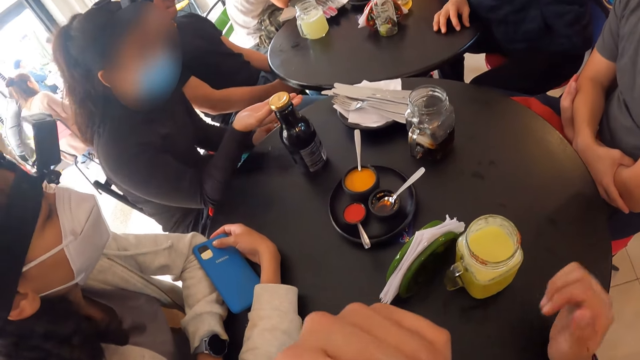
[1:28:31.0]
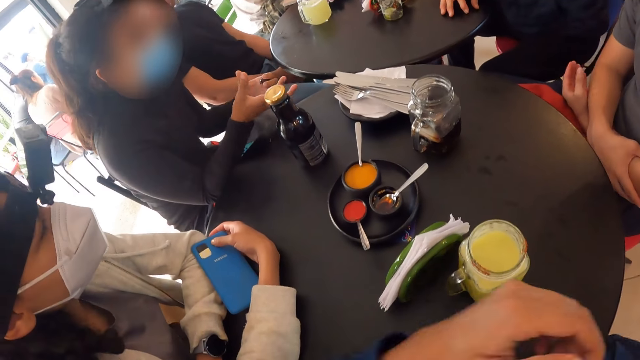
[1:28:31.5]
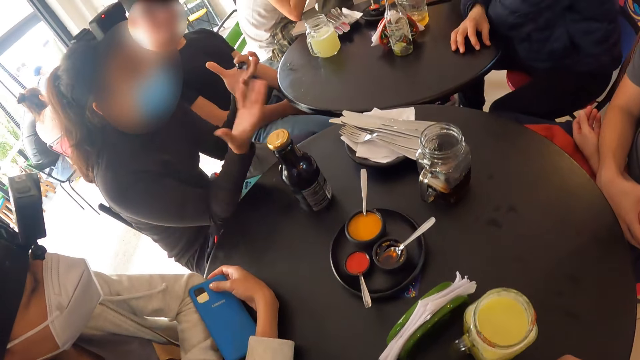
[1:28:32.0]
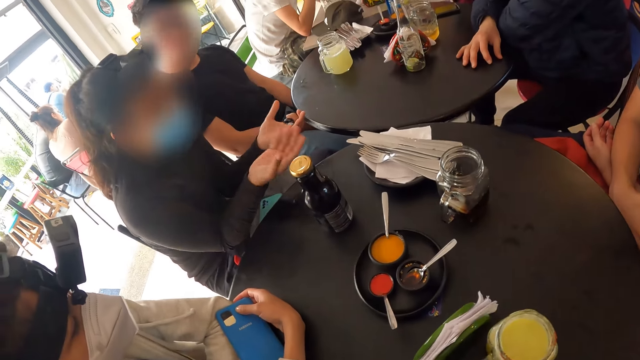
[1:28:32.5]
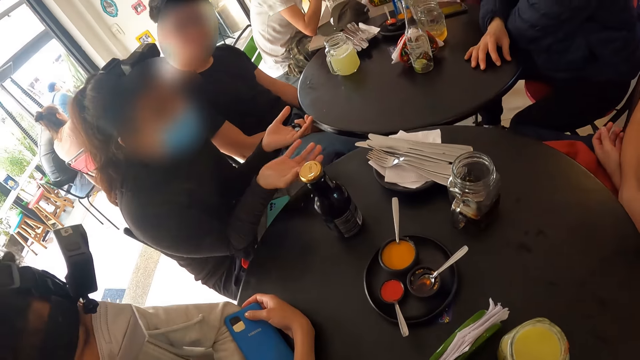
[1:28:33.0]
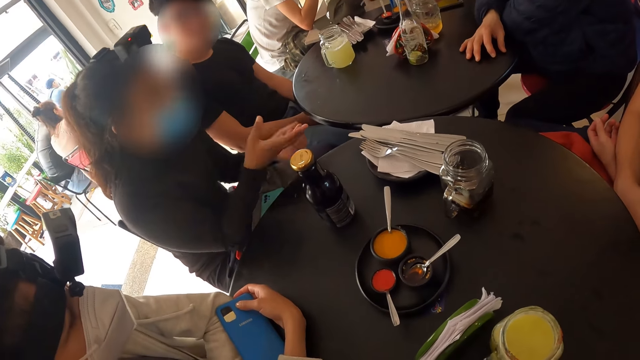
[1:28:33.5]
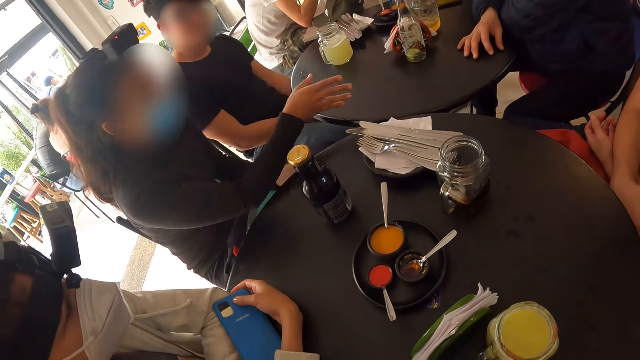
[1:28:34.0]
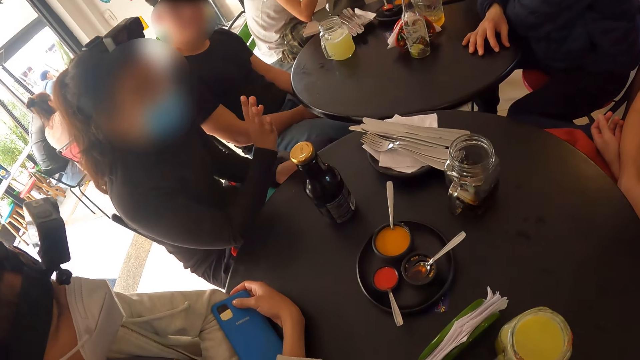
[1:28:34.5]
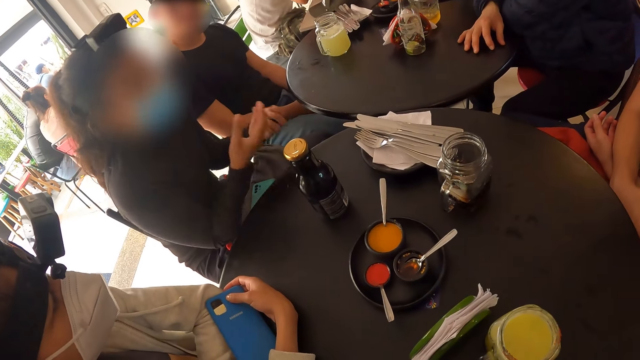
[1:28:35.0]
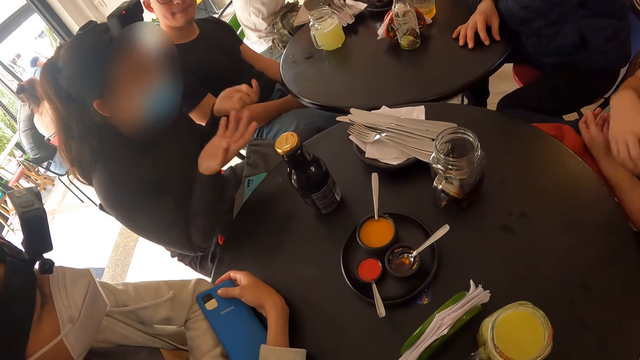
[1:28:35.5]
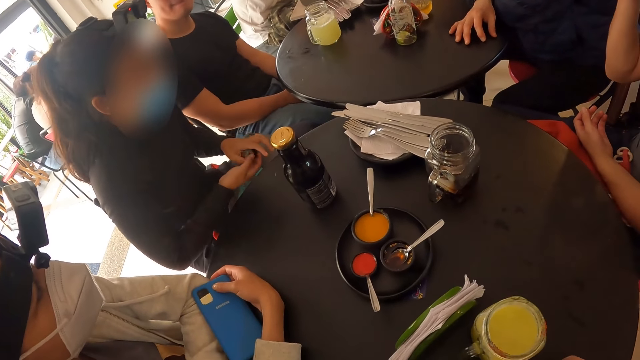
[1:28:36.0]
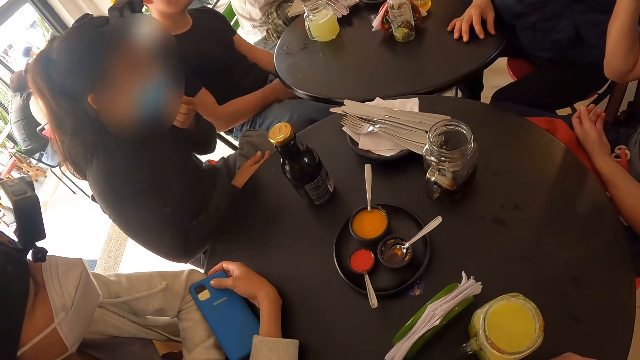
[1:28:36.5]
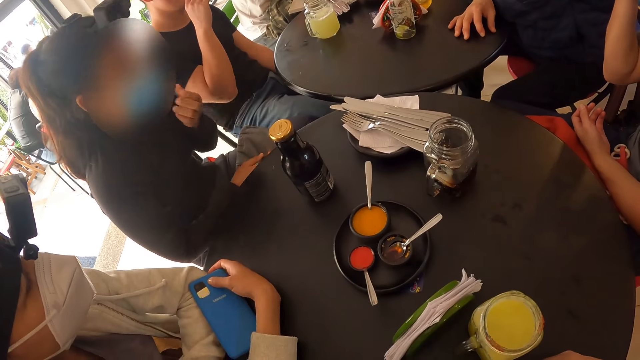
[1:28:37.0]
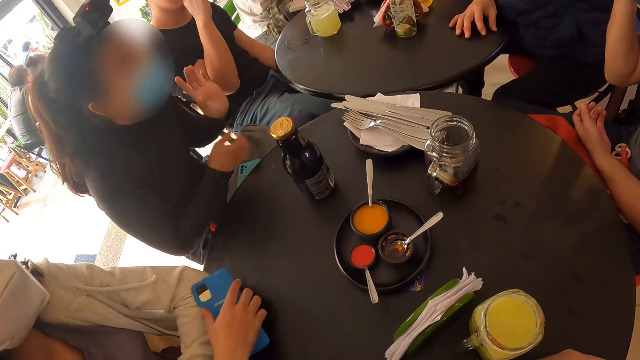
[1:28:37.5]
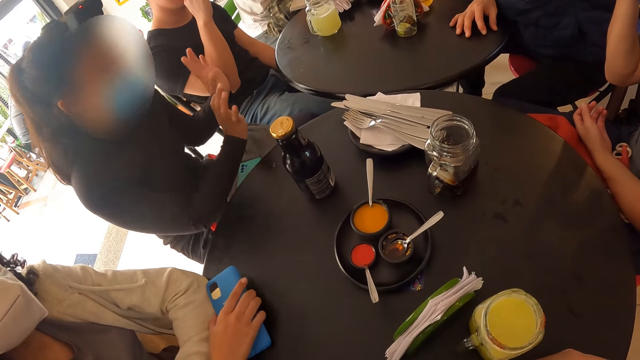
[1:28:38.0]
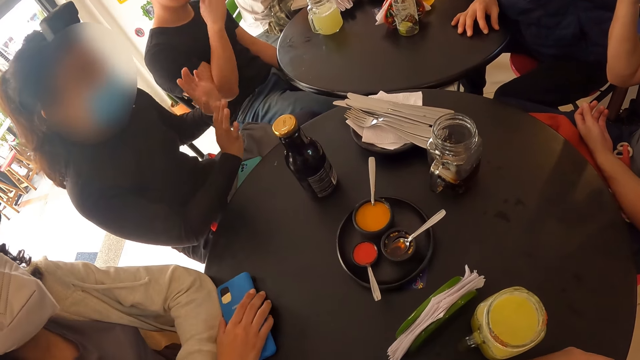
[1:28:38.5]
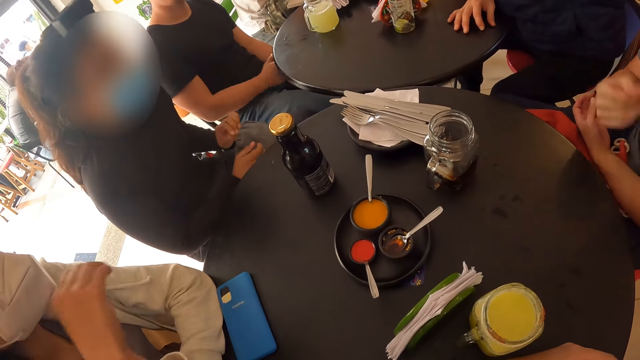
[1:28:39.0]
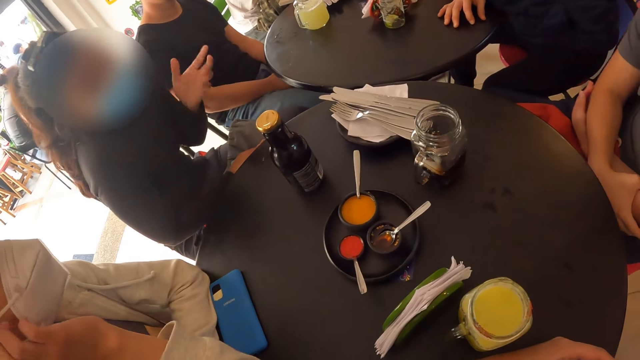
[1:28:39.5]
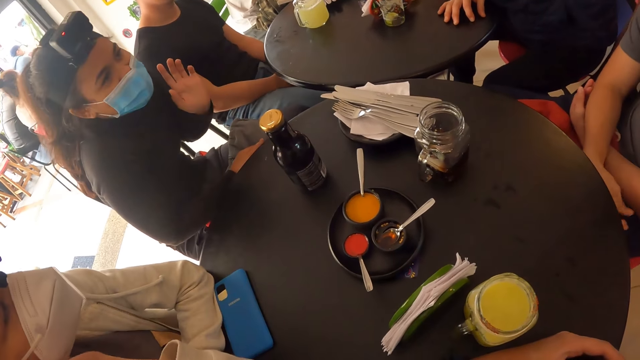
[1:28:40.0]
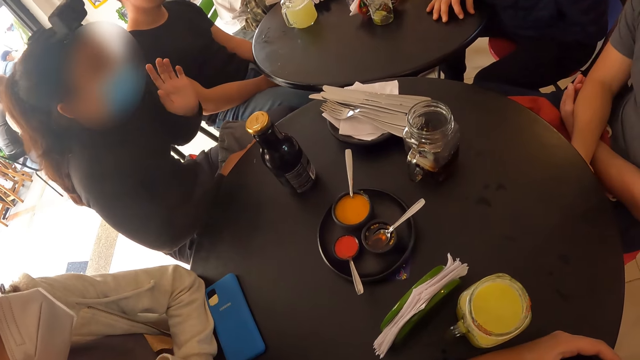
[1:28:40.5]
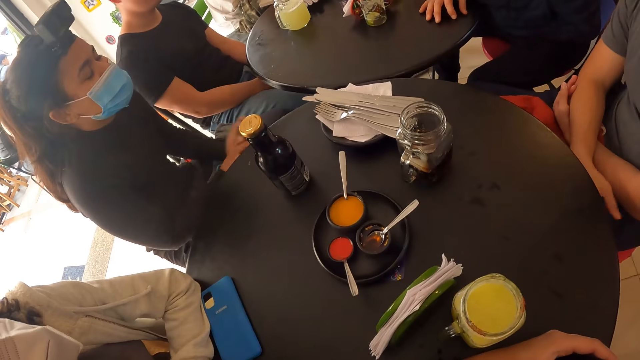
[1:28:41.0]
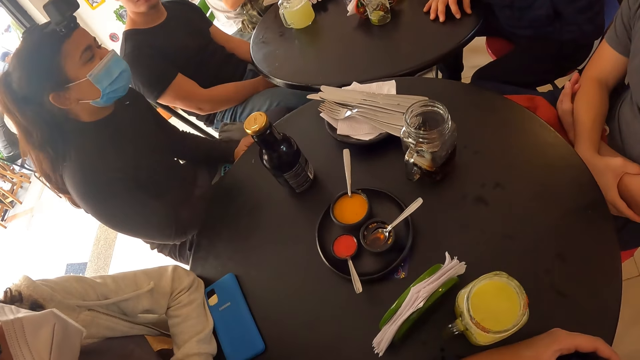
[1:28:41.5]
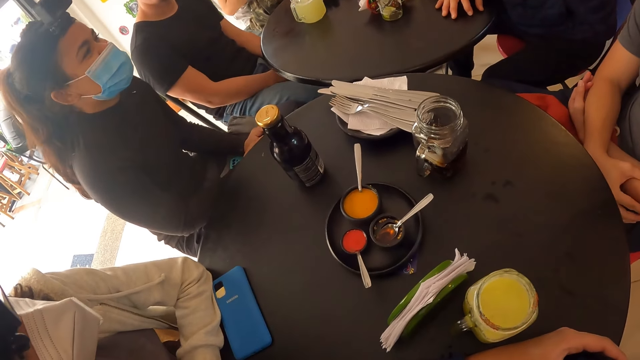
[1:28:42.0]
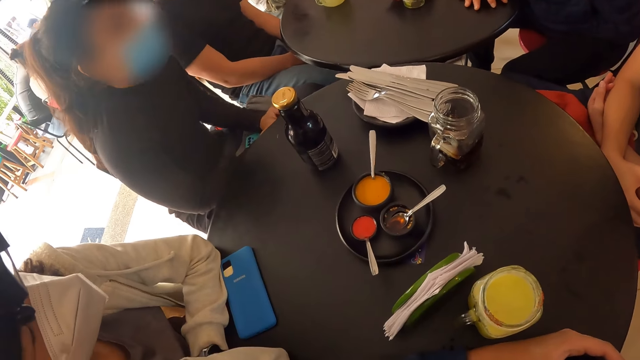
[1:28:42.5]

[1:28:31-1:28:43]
A lady moves a hand, sways her hands, sways a hand, and sways both hands. A man lifts a hand. The lady touches the mask. Another man lifts a hand. The lady moves her hands. A woman drops the phone on the table with her right hand. The other man lowers his hand. The first man lowers his hand. The lady sways her hand. The woman rests her hand on her cheek. The lady lowers a hand.

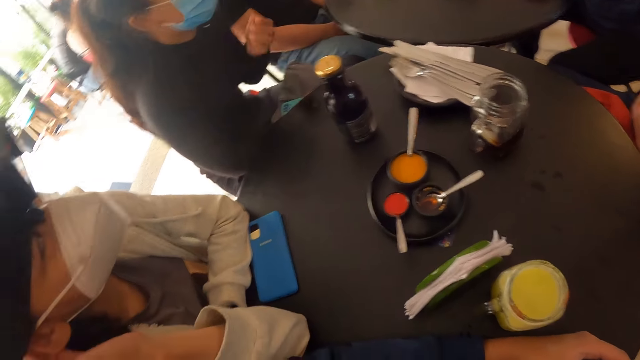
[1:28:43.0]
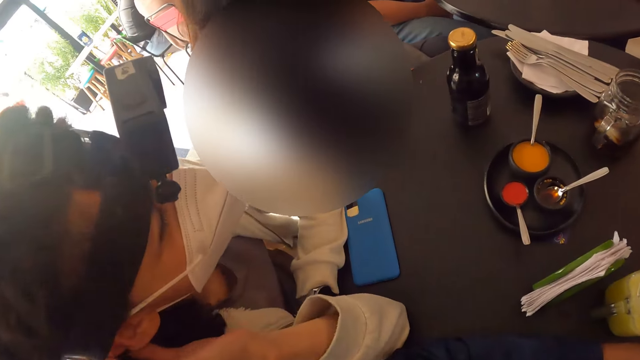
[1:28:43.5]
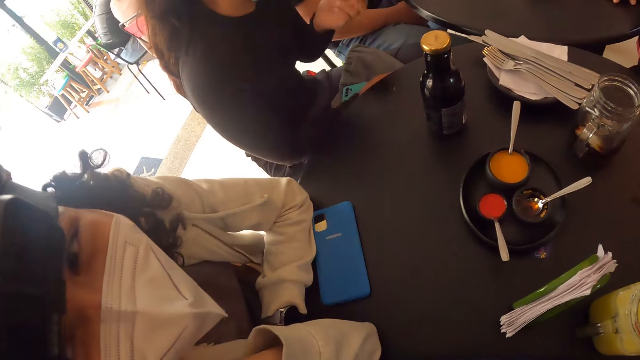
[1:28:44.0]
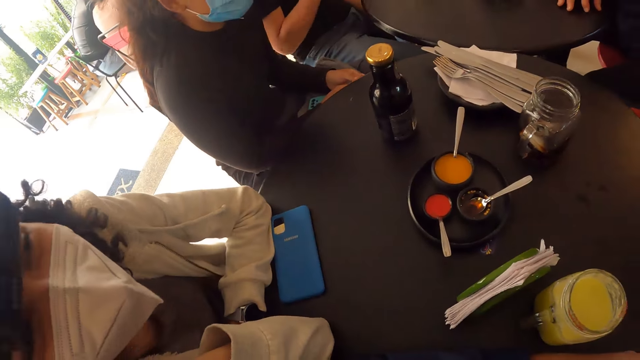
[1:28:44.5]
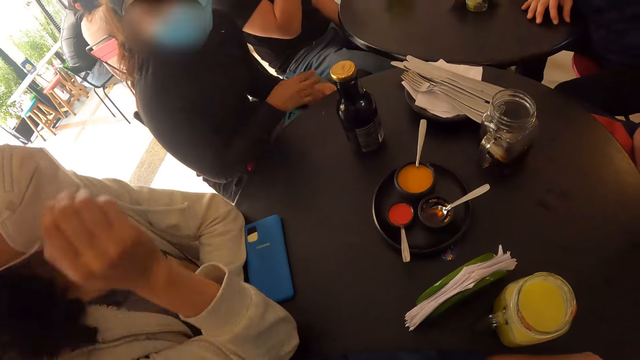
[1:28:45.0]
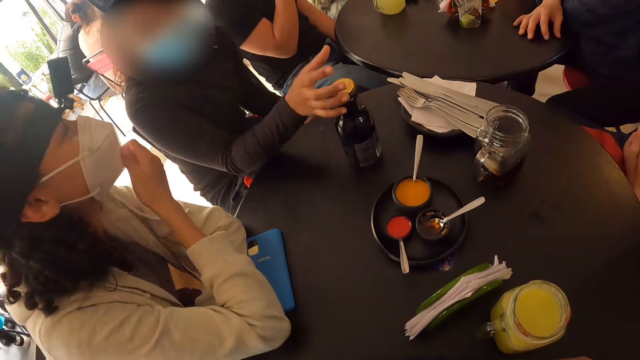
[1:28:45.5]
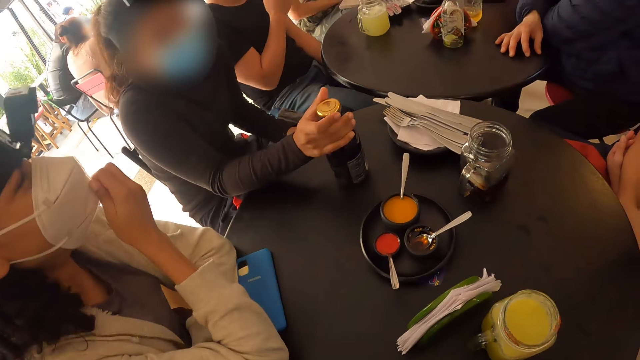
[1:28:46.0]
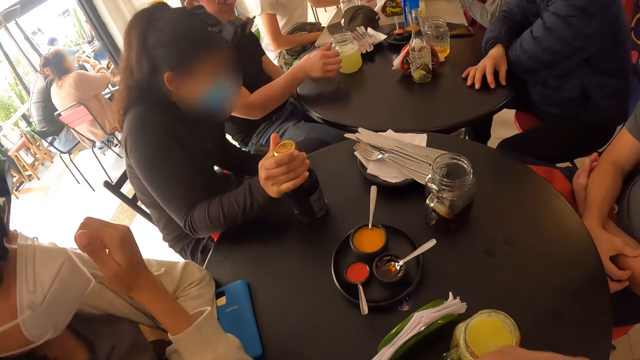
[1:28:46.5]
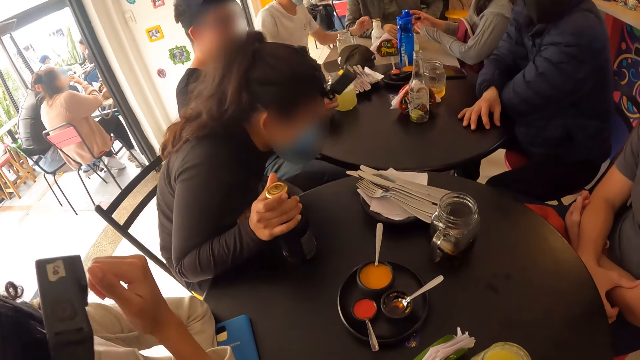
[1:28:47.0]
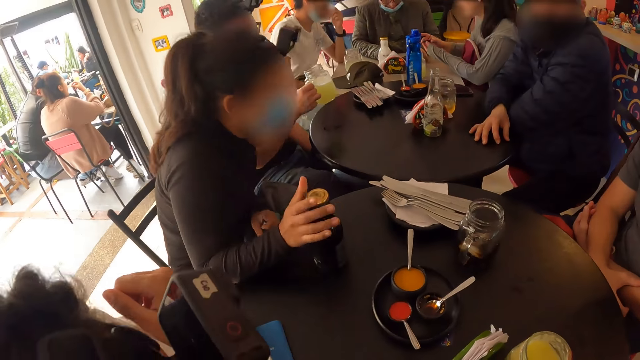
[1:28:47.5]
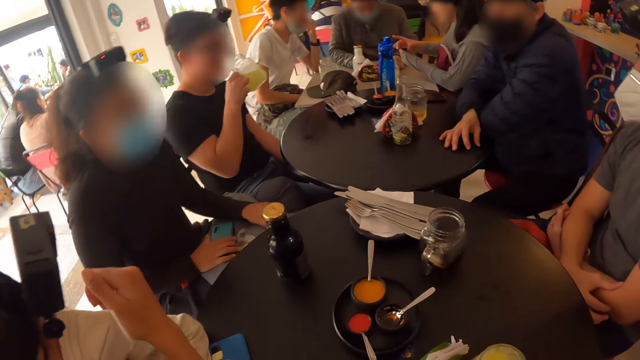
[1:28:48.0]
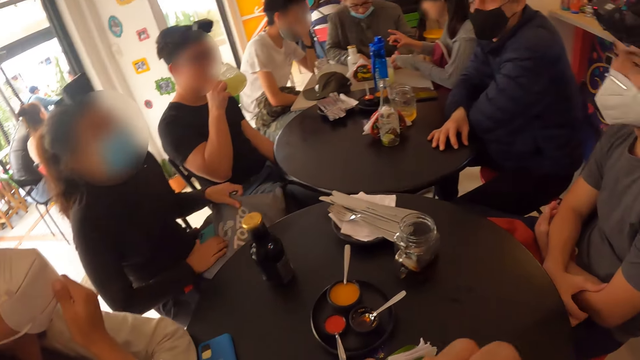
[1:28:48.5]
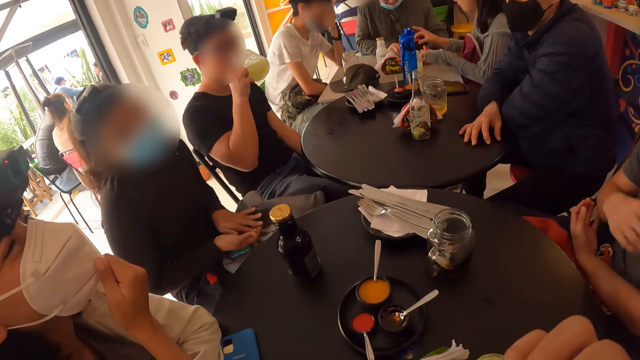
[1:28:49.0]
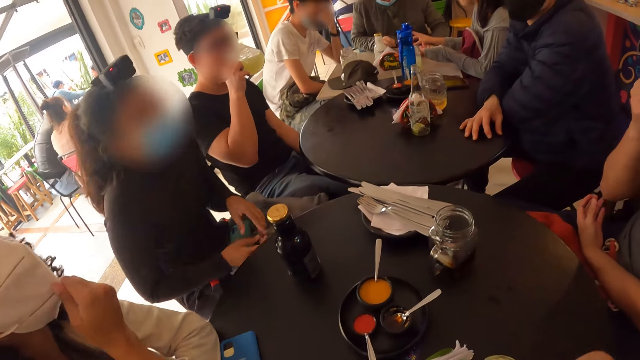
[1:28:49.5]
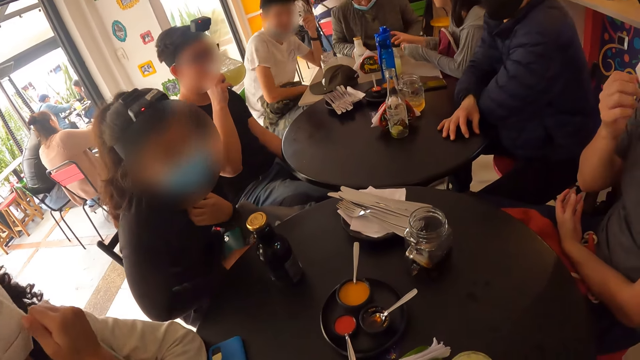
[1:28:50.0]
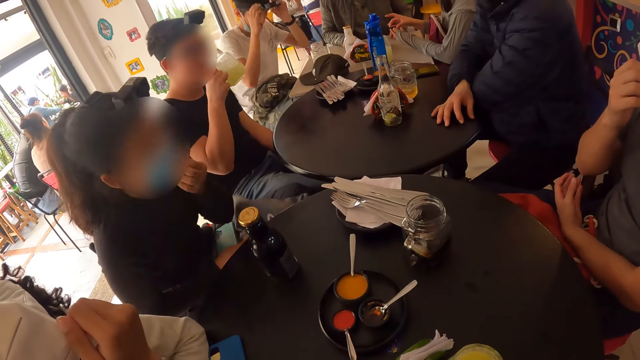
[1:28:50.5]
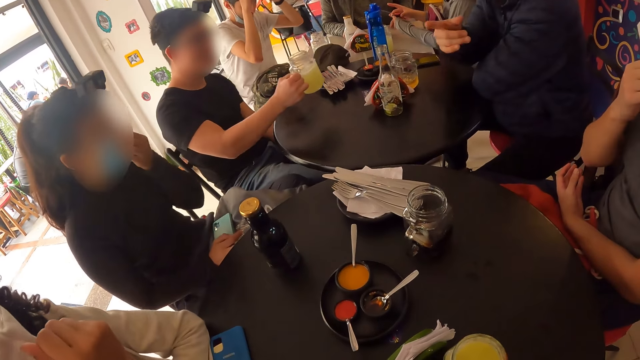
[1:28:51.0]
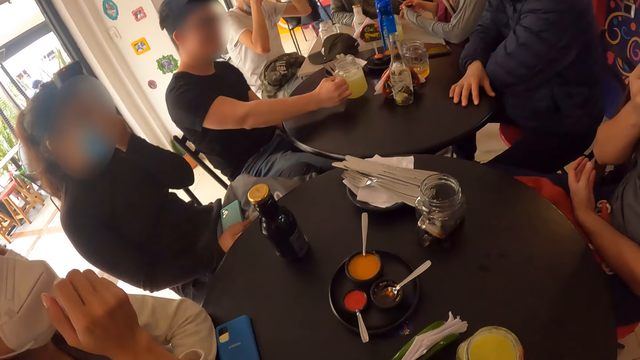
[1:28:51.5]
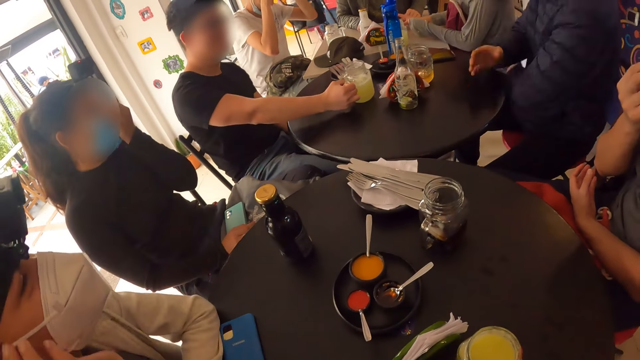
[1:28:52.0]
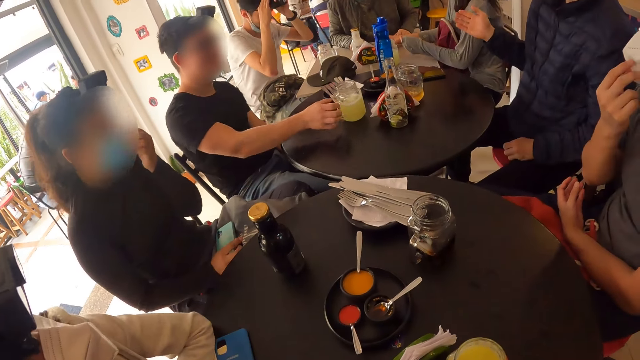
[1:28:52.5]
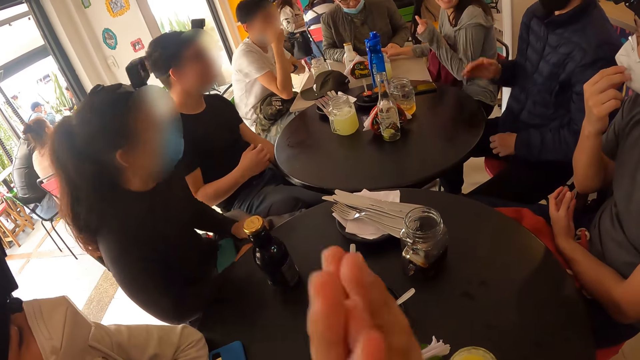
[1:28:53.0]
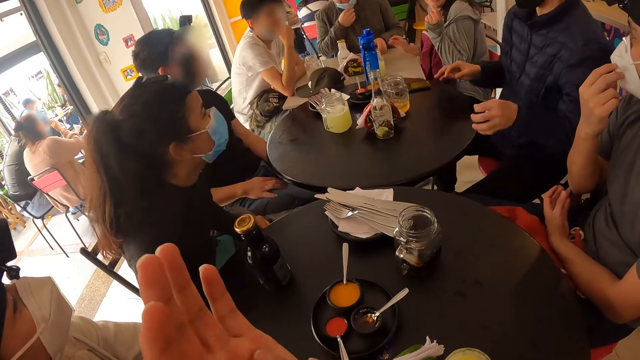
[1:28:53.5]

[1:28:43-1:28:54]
A lady holds the mask and lowers a hand. A man lifts a hand. Another lady touches the mask. The first lady holds the black bottle on the table with her right hand. She moves the bottle. The man picks up the cup of juice from the table with his right hand. The first lady removes her hand from the bottle. The man drinks from the cup of juice in his right hand. The first lady repositions her jacket. The other lady adjusts the face mask. Another man lifts a hand. The first lady touches the mask. A third man points to the opposite side. The first man drops the cup of juice on the table with his right hand. The third man rests his hand on the table. The other lady rests her hand on her cheek. The third man removes his arms from the table. The second man holds the mask. The third man sways a hand. The first man moves his hand away.
